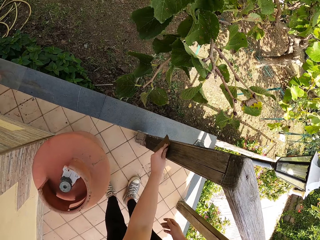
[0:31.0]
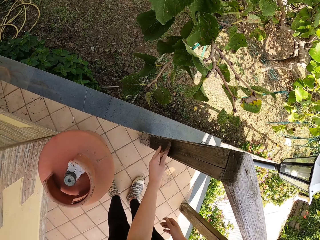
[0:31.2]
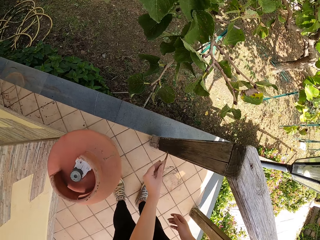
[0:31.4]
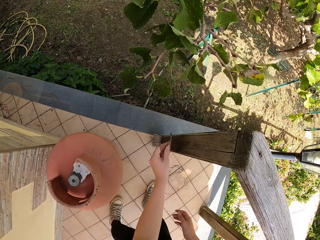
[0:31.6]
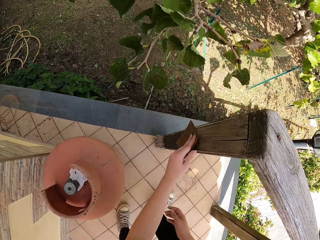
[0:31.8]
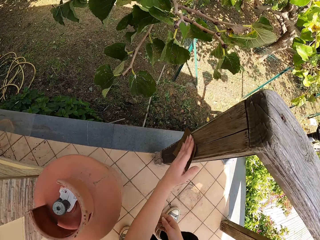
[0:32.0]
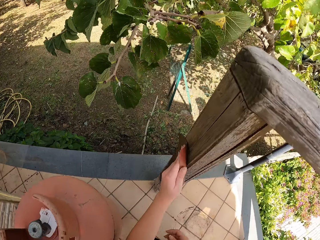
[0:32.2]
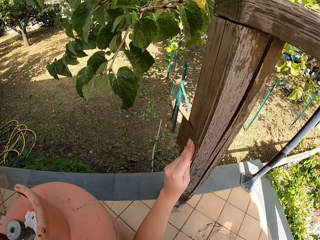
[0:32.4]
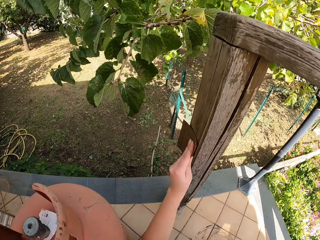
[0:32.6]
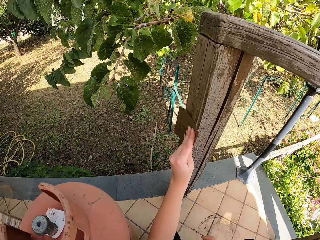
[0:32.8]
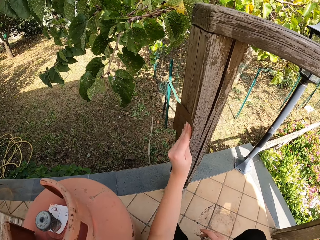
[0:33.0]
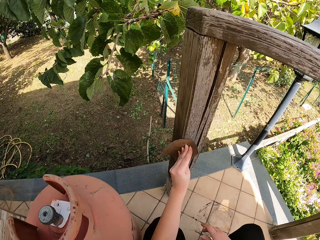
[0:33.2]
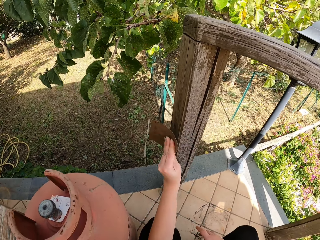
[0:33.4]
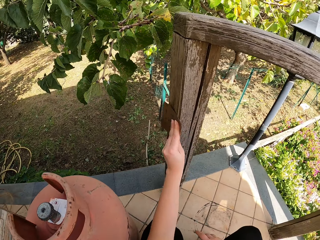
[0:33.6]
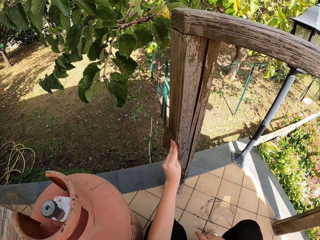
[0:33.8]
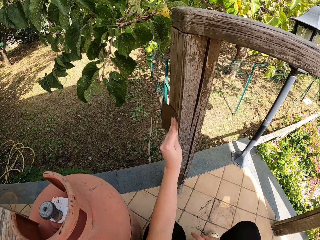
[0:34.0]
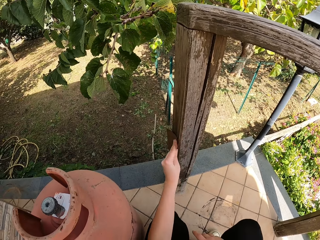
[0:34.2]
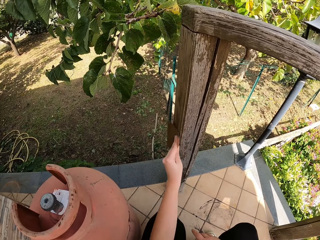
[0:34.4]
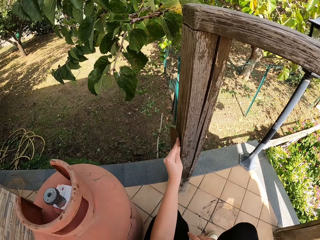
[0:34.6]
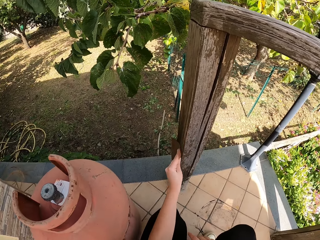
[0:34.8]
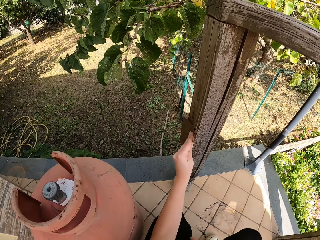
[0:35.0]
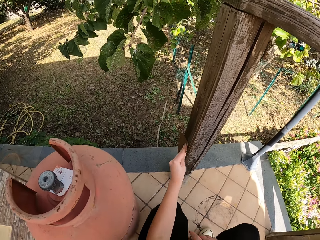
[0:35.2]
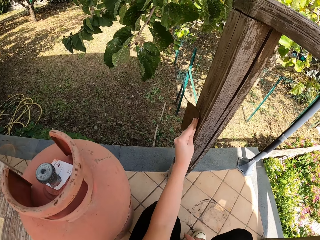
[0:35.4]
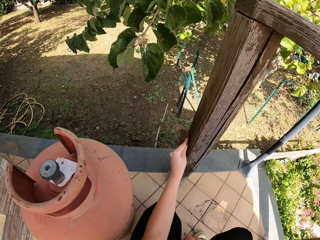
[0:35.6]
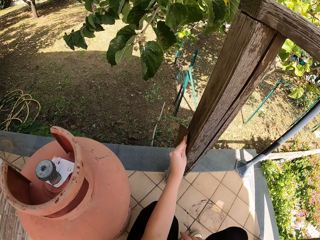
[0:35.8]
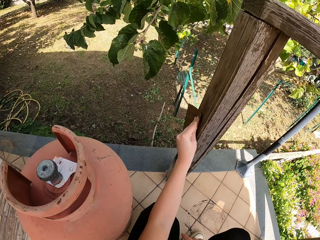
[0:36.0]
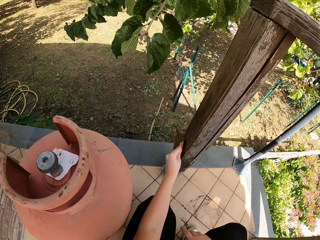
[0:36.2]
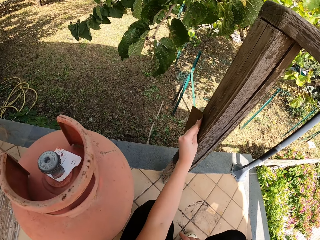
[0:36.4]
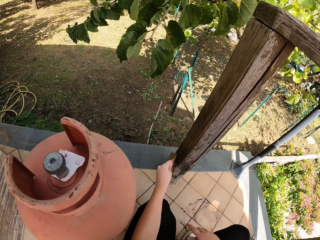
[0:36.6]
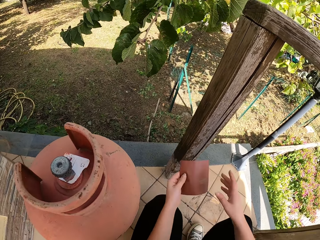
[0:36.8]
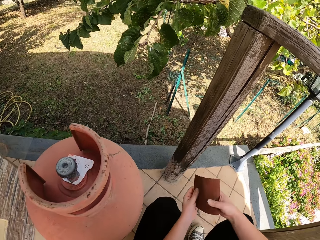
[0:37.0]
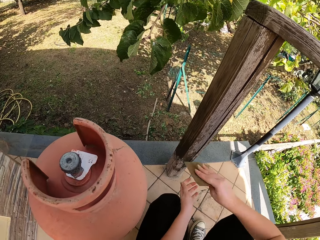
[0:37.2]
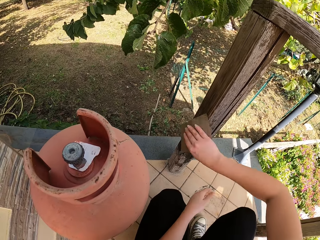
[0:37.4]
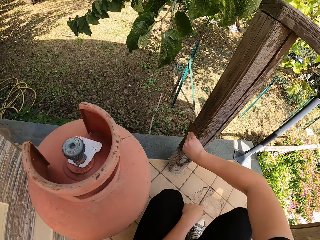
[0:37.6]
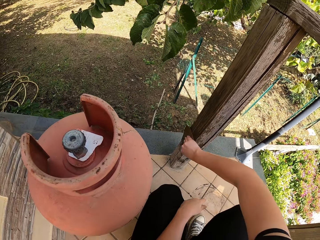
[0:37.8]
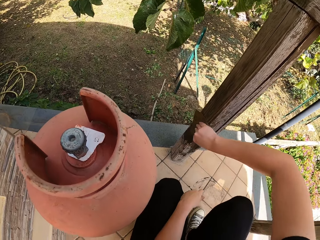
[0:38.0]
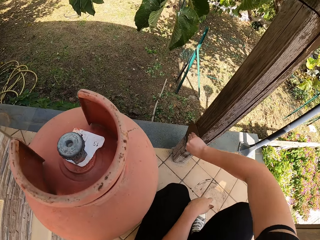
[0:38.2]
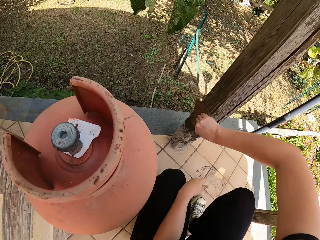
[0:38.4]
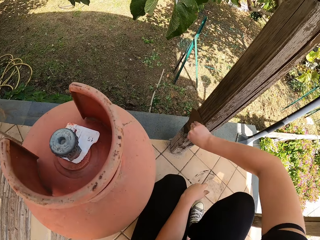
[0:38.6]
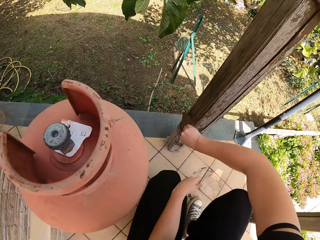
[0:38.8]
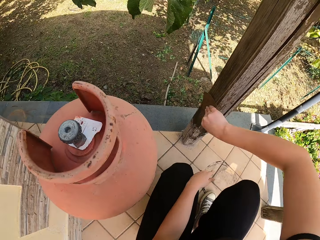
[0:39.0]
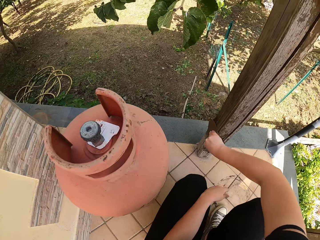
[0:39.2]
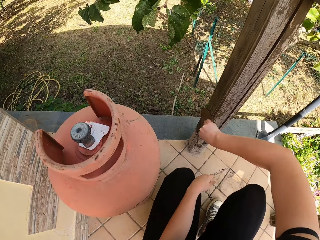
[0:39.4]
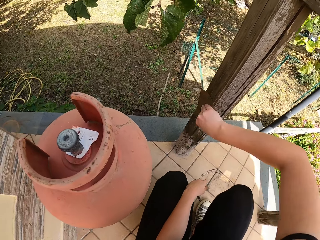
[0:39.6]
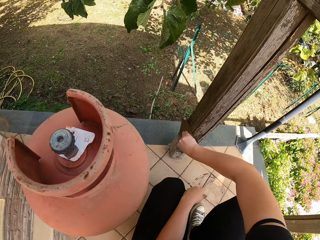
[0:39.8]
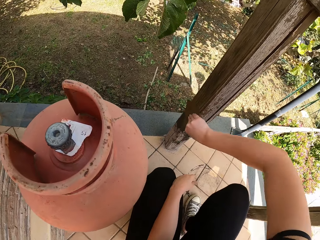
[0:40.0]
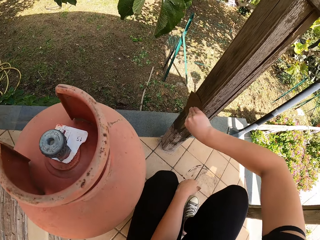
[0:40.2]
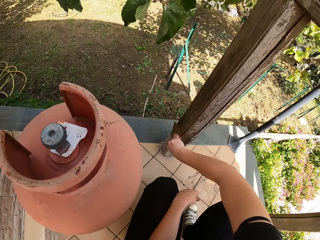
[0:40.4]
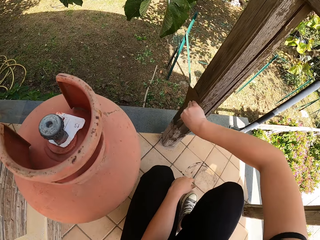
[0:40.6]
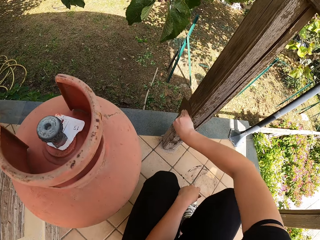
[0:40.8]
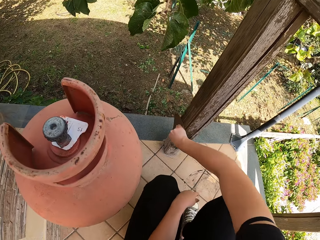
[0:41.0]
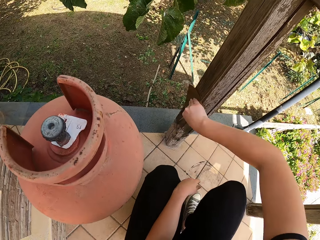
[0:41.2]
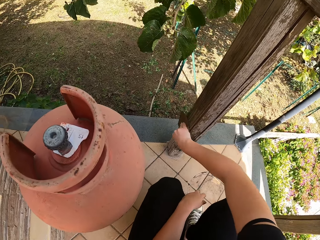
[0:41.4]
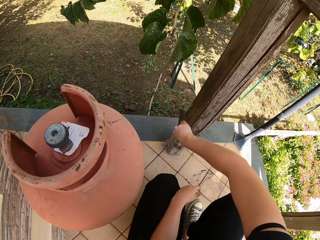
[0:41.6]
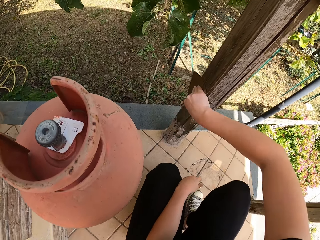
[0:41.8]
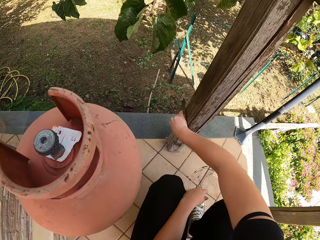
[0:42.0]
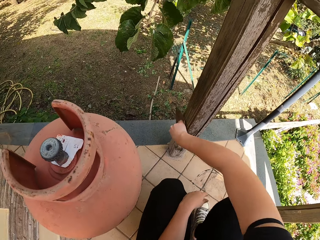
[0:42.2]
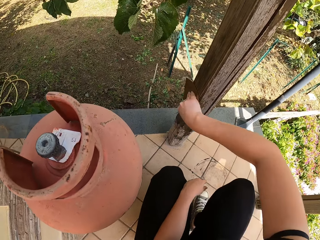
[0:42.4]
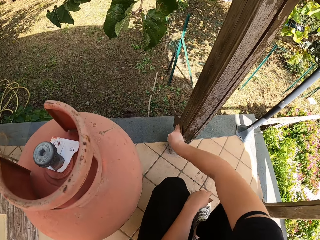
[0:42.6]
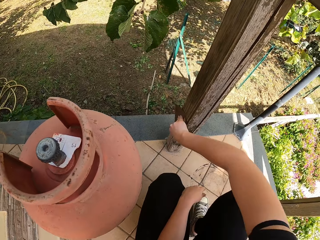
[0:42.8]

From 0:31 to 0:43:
The camera wearer squats down. He passes the sandpaper from his left hand to his right hand. He continues sandpapering the wood frame.

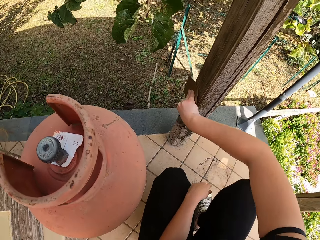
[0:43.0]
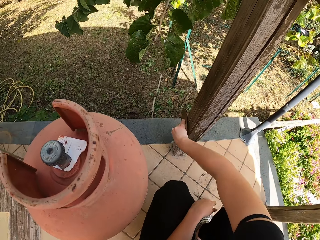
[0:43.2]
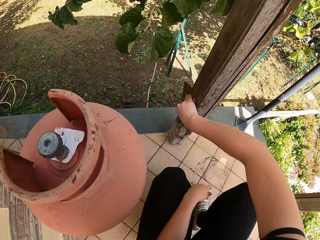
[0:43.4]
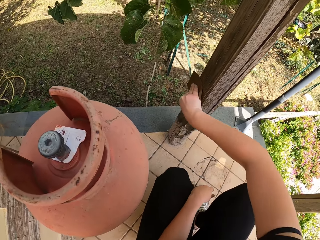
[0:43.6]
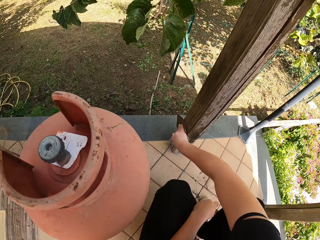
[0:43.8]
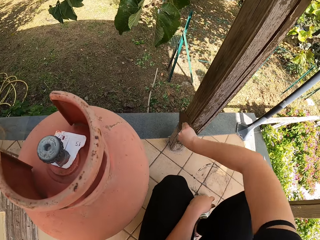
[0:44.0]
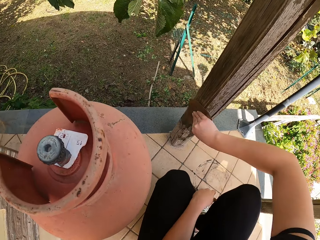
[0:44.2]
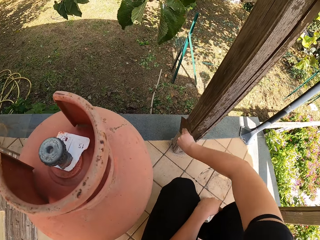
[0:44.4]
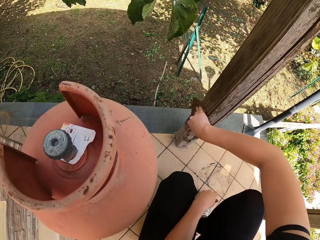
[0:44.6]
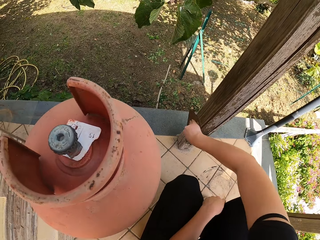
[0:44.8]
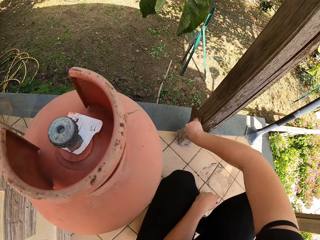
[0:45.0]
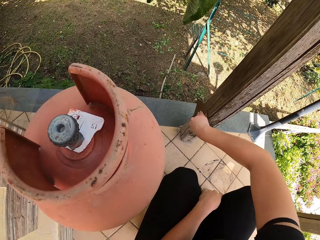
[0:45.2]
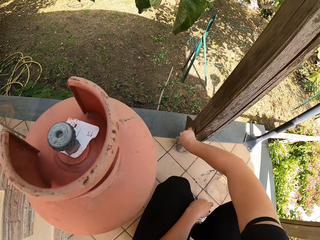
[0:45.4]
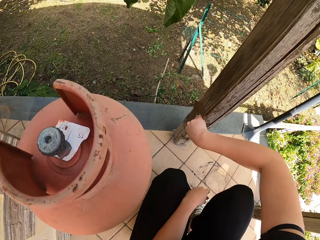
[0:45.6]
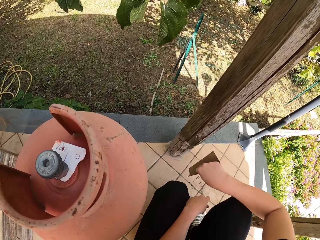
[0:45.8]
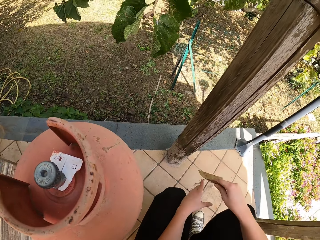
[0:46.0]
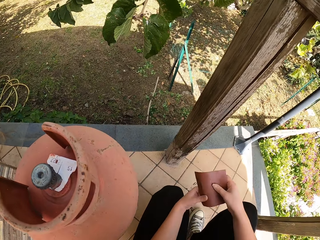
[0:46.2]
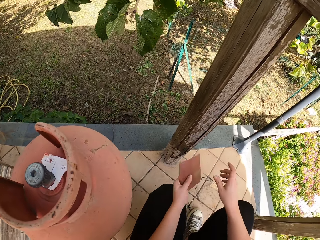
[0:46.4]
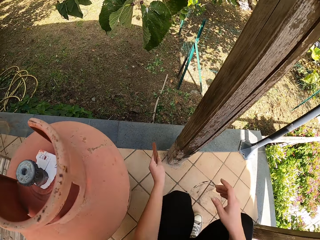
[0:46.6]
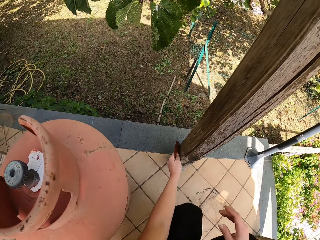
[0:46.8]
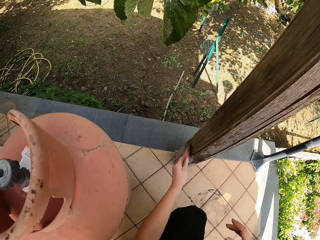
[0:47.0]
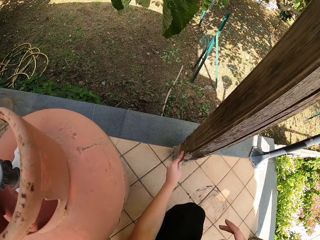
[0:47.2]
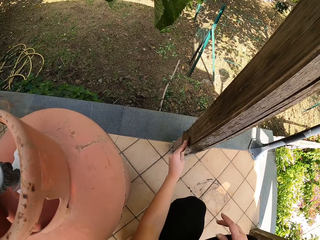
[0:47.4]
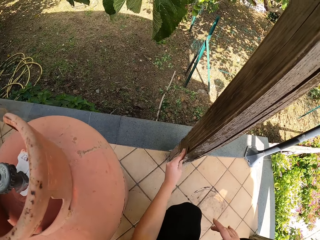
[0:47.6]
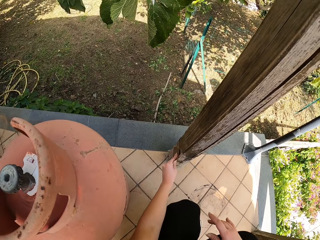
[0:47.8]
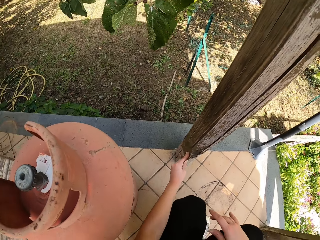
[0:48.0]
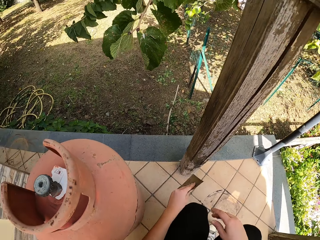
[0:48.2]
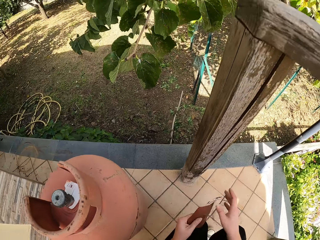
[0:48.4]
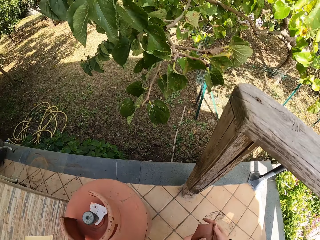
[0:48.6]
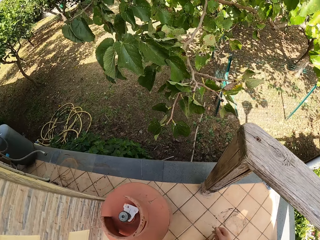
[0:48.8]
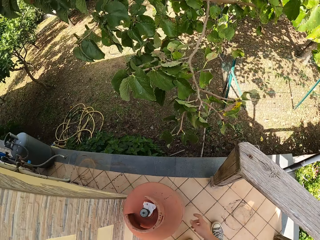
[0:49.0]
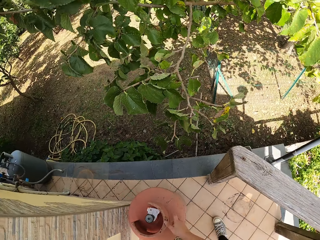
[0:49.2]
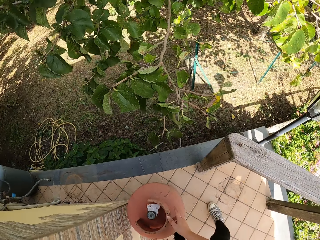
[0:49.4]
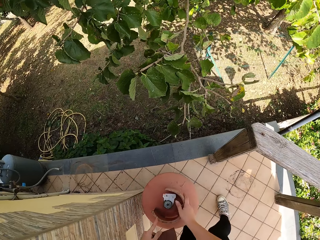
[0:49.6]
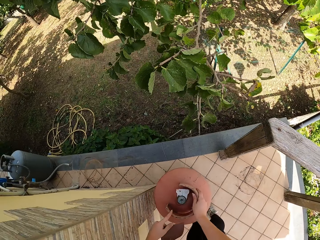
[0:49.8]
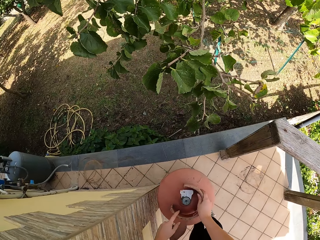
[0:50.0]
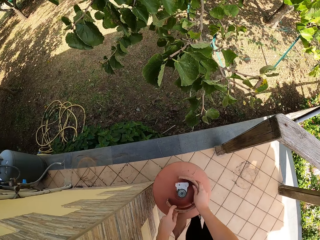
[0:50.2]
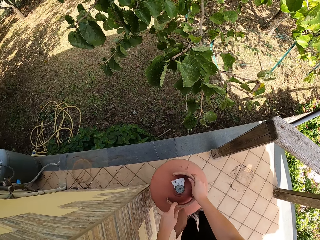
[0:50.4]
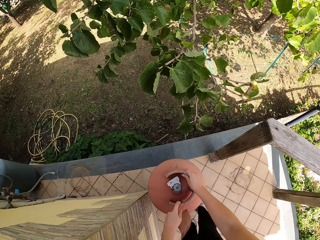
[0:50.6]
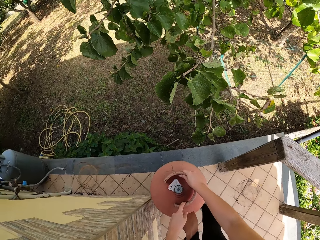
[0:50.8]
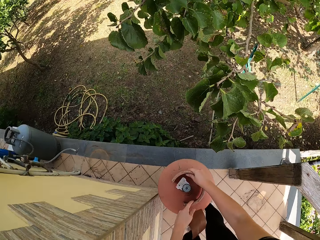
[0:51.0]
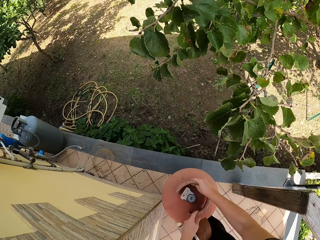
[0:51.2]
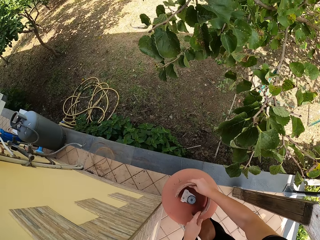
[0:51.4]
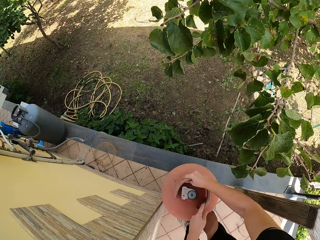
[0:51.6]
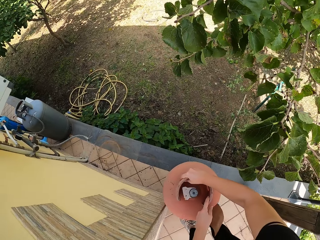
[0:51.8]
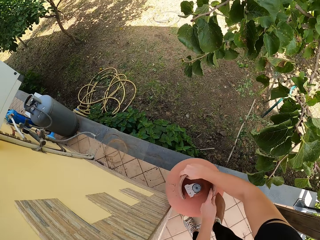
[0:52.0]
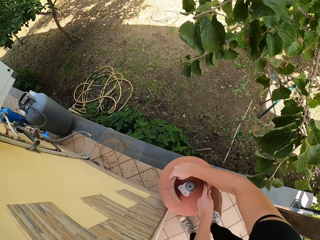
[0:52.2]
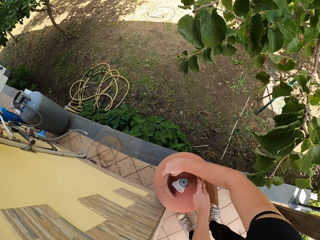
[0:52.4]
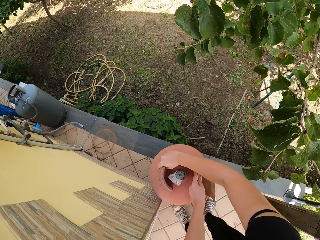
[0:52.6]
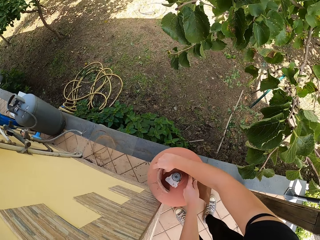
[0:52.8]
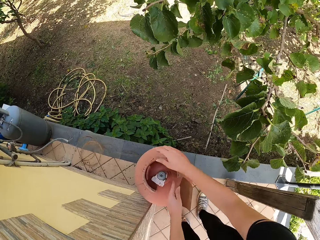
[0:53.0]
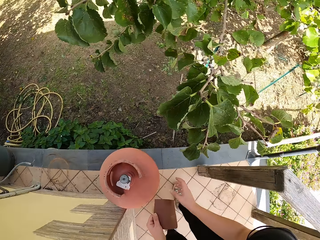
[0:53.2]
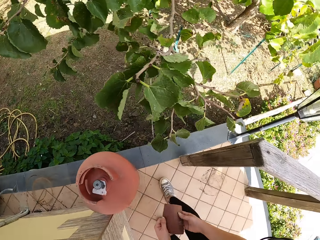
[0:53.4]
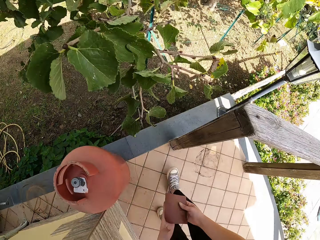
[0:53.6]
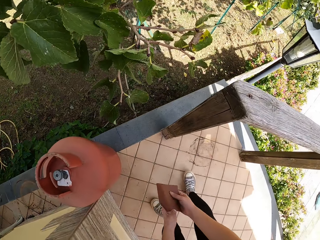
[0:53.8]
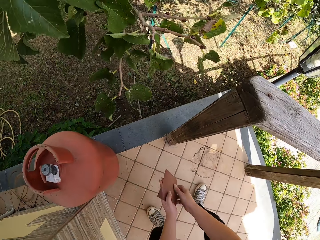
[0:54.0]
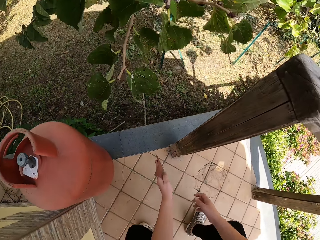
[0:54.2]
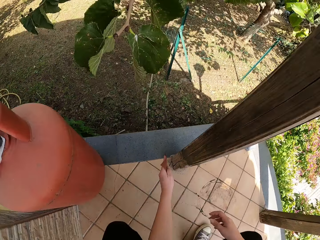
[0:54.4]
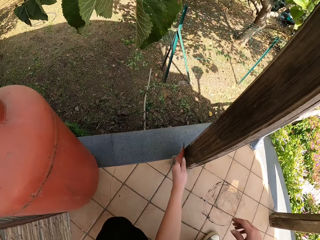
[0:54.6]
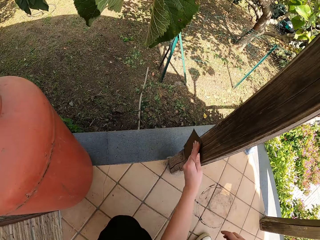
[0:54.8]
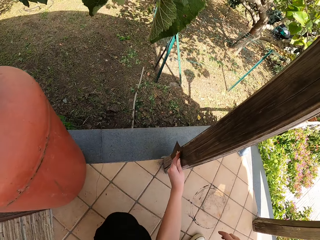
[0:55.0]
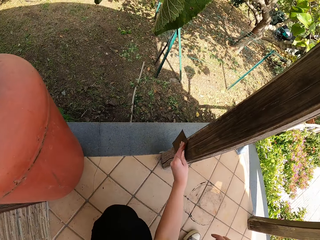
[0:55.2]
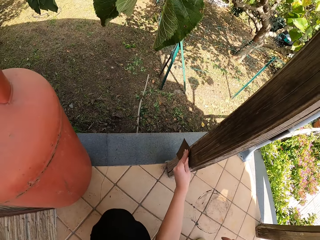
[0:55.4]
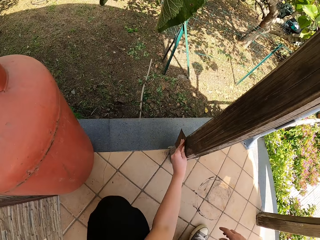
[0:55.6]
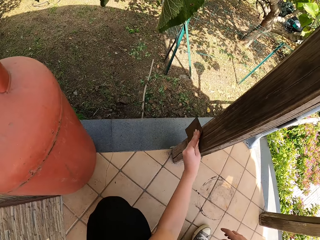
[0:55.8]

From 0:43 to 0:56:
The camera wearer passes the sandpaper from his right hand to his left hand. He continues sandpapering the wood frame. He passes the sandpaper from his left hand to his right hand. He stands upright. He moves a bit. He moves a gas cylinder on the side. He squats down. He continues sandpapering the wood frame.
